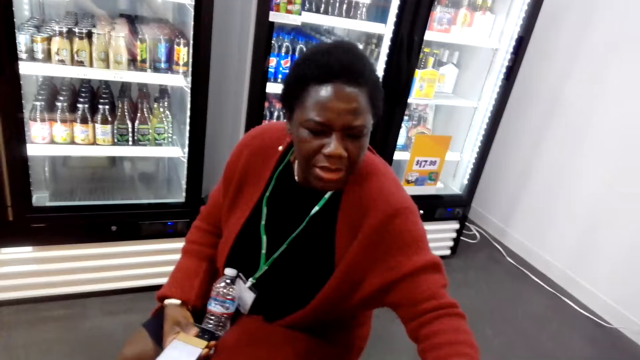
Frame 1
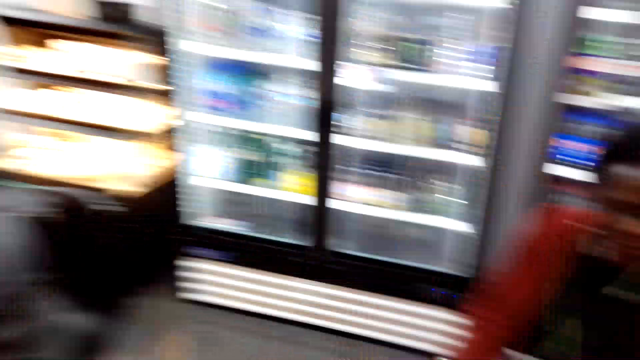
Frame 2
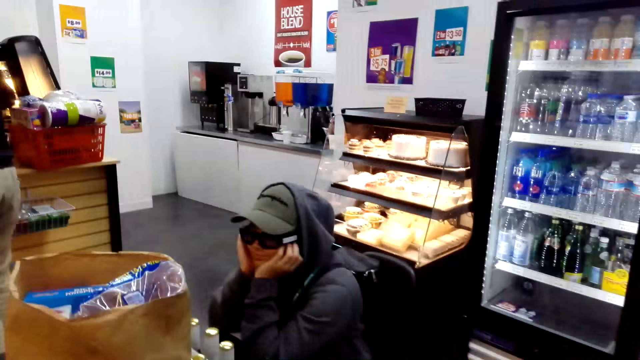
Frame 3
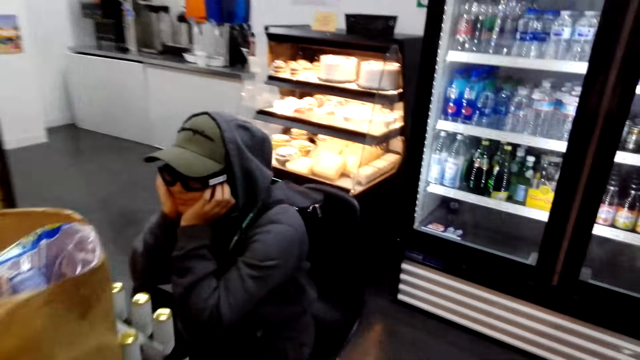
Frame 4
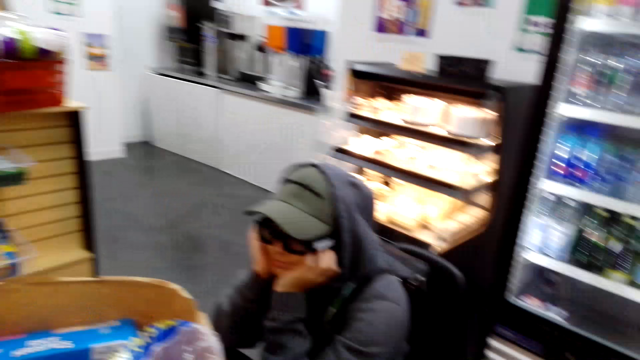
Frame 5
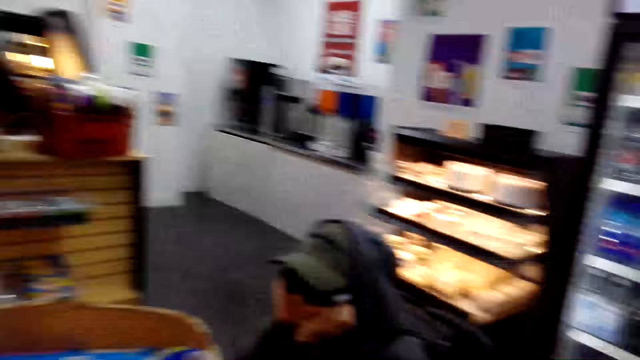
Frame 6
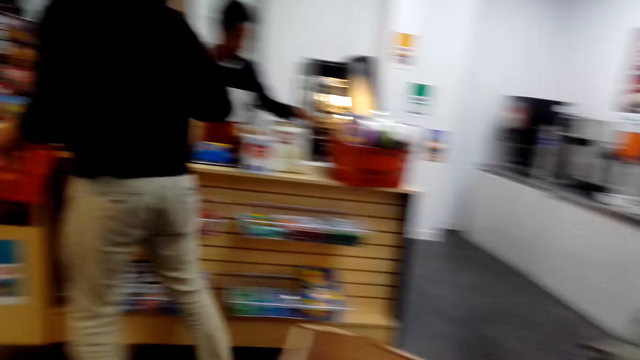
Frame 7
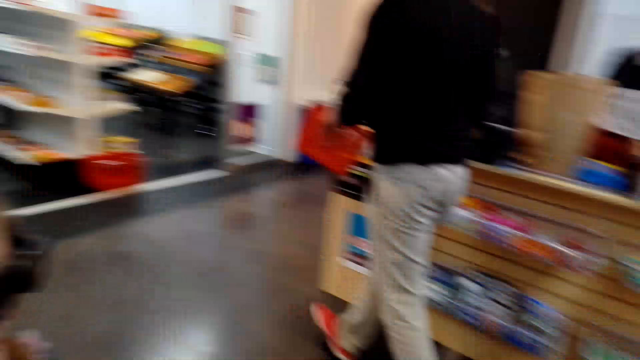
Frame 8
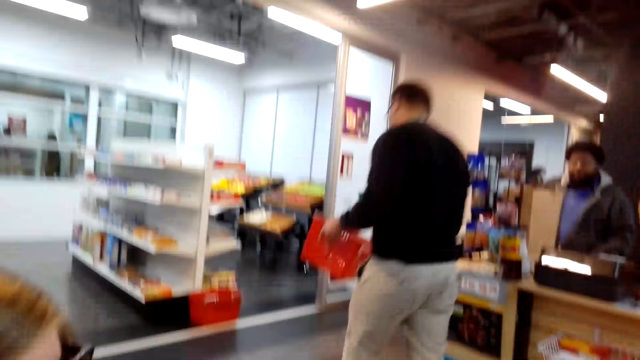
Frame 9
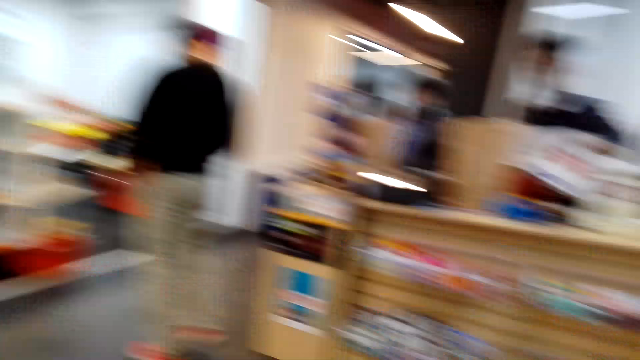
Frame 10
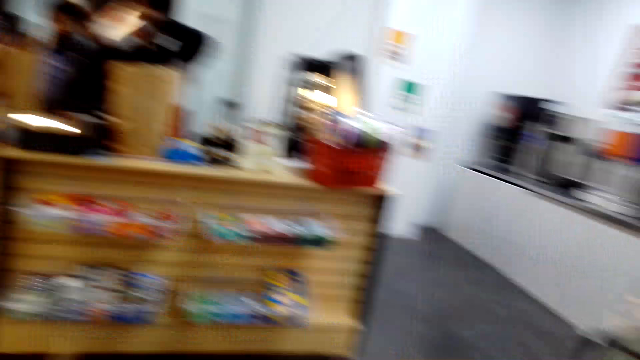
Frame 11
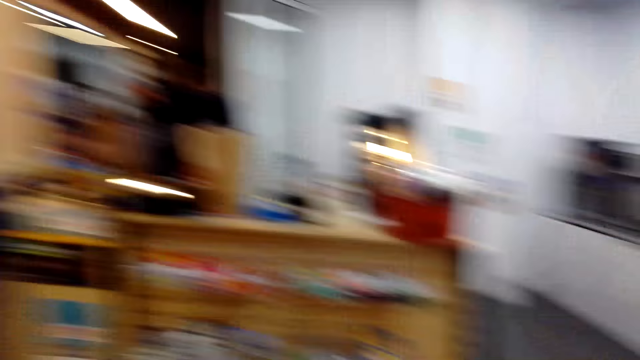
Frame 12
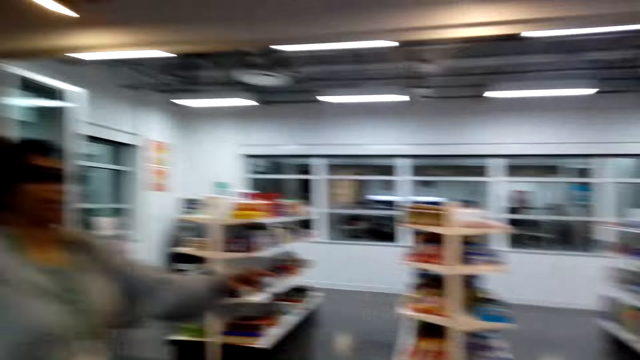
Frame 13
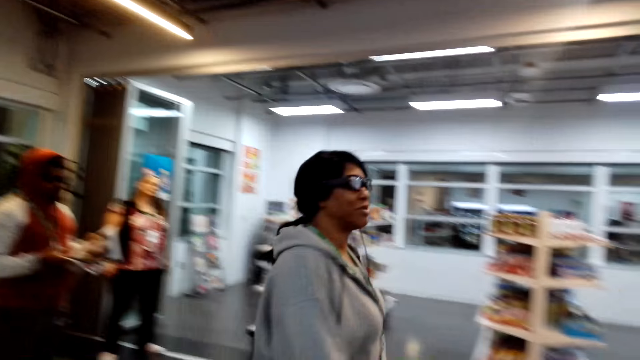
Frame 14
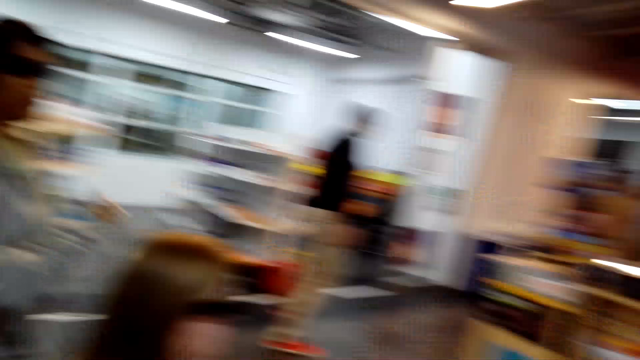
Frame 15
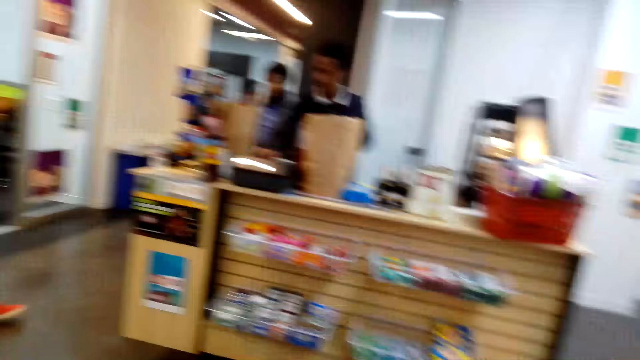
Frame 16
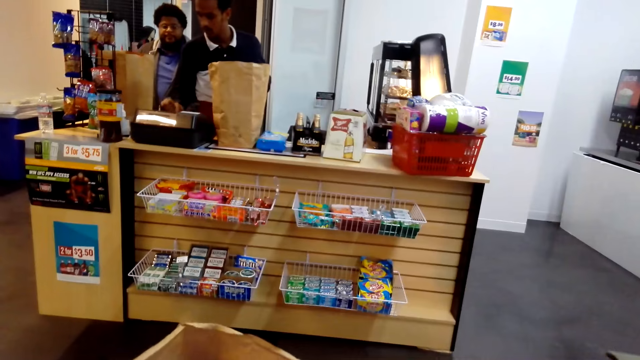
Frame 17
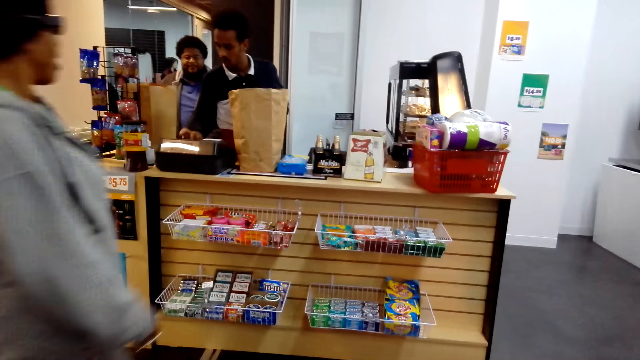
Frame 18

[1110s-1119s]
The camera wearer converses with the woman. They look around the supermarket and walk around the supermarket.

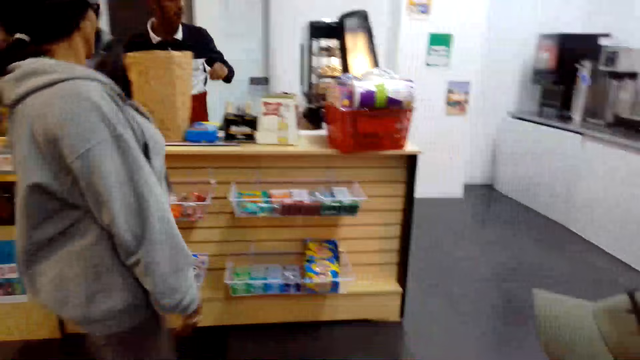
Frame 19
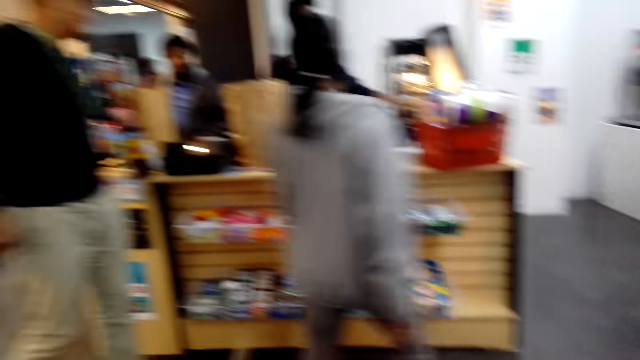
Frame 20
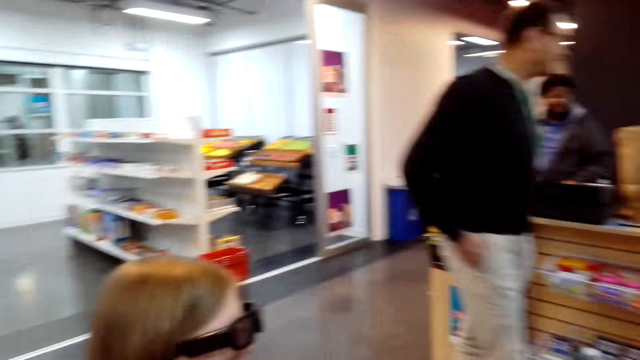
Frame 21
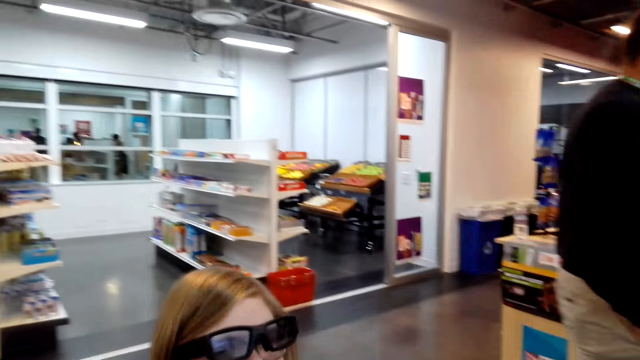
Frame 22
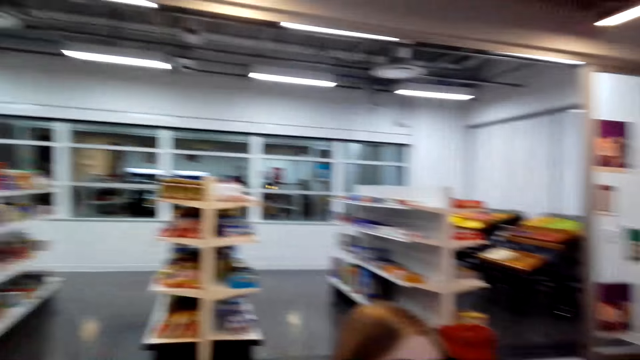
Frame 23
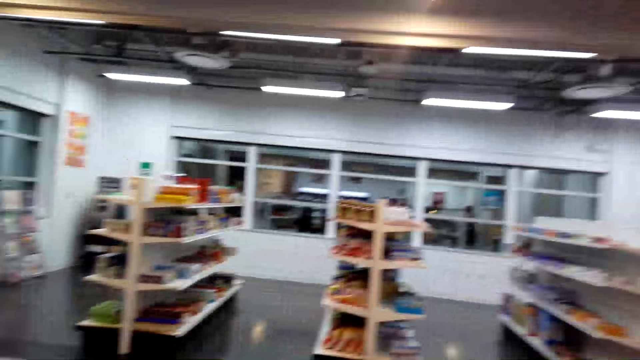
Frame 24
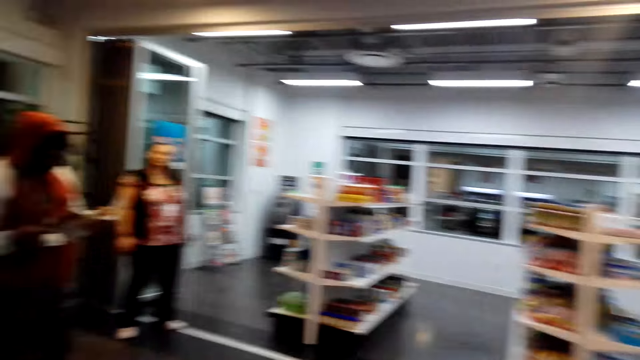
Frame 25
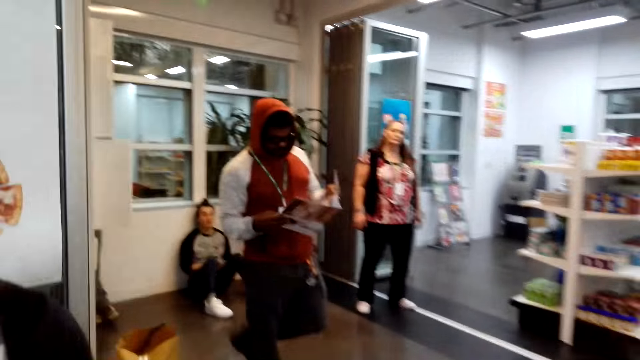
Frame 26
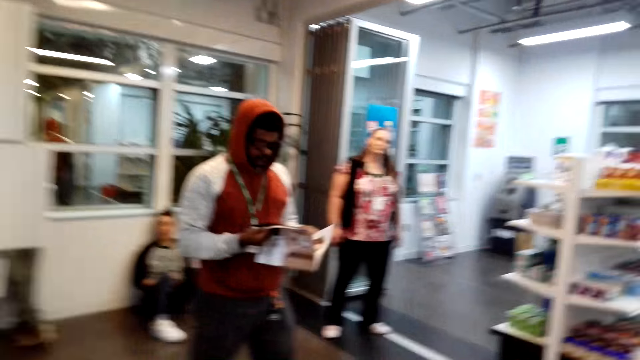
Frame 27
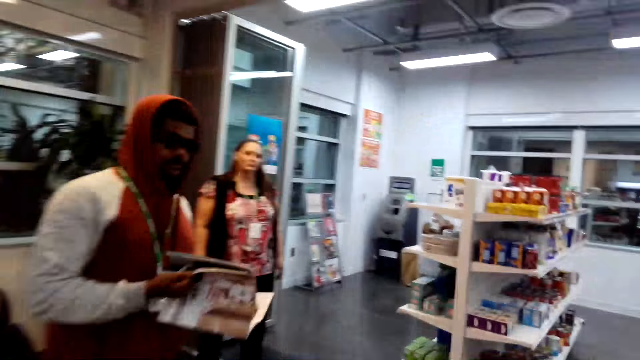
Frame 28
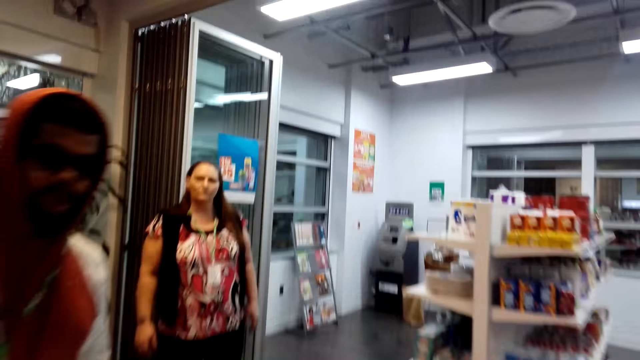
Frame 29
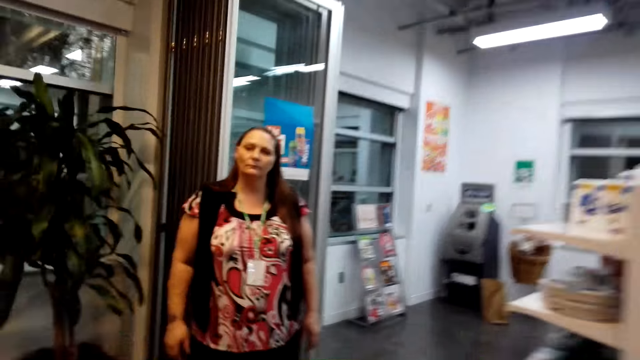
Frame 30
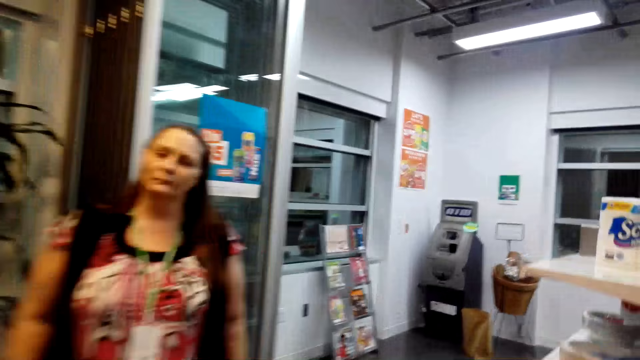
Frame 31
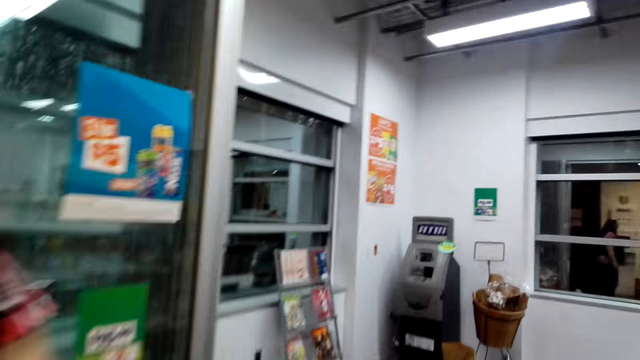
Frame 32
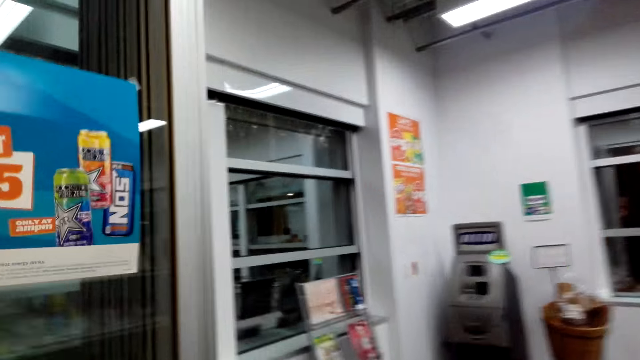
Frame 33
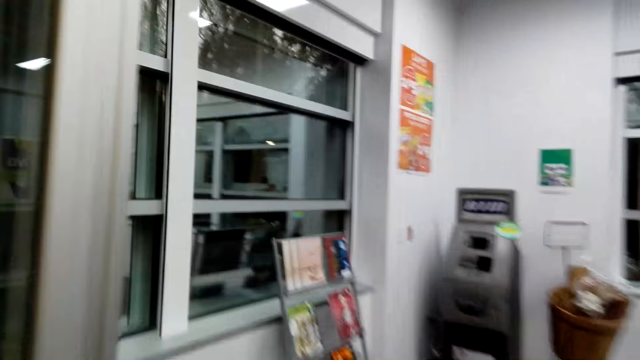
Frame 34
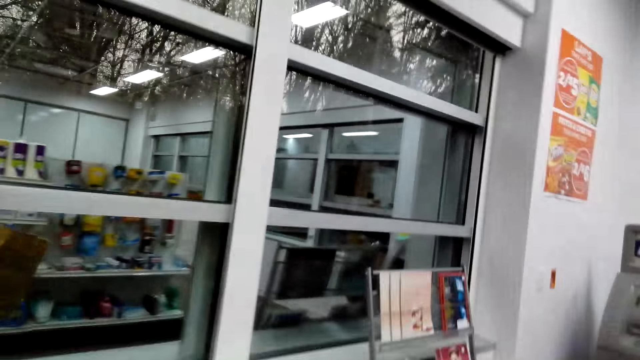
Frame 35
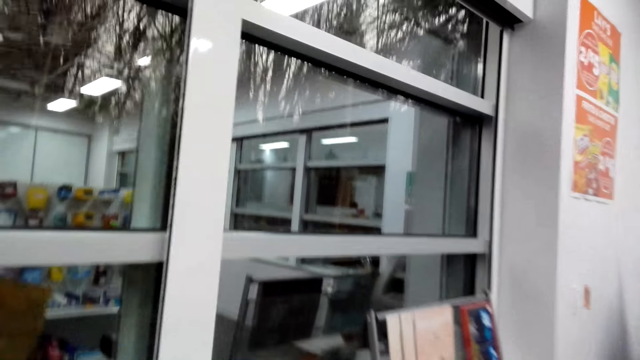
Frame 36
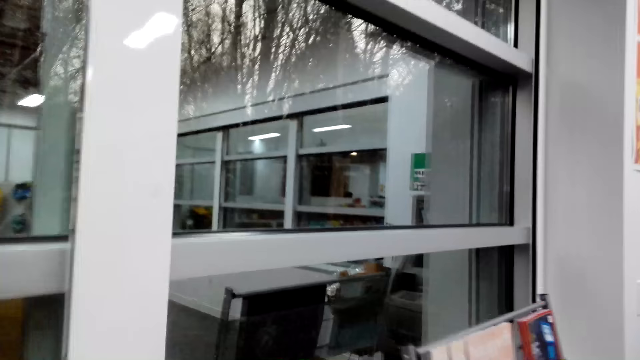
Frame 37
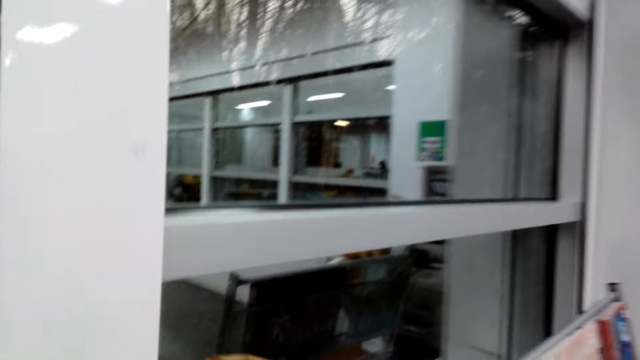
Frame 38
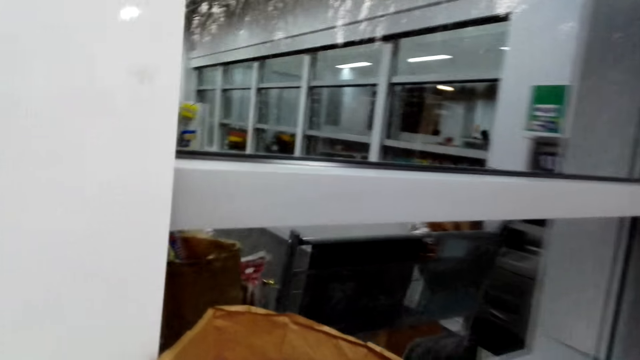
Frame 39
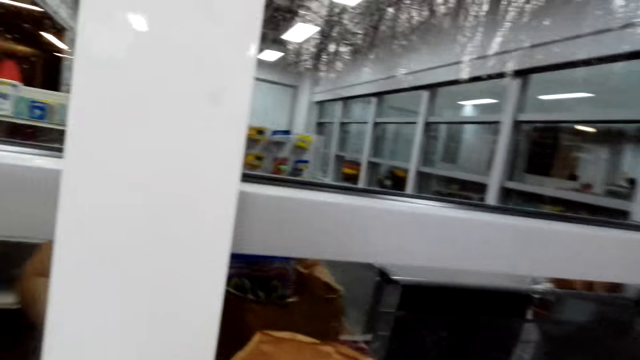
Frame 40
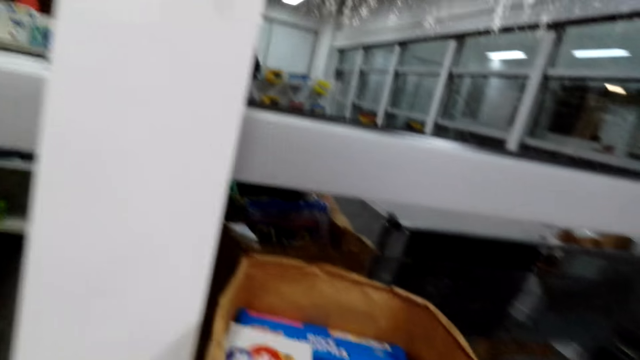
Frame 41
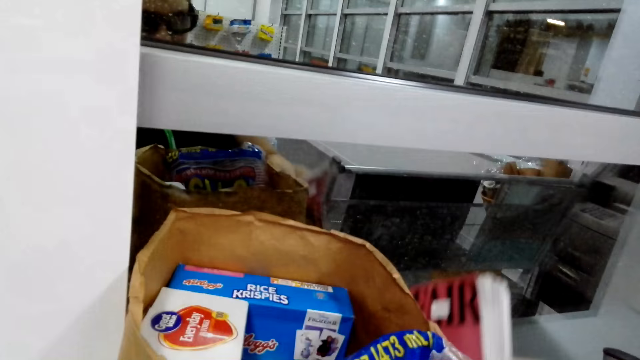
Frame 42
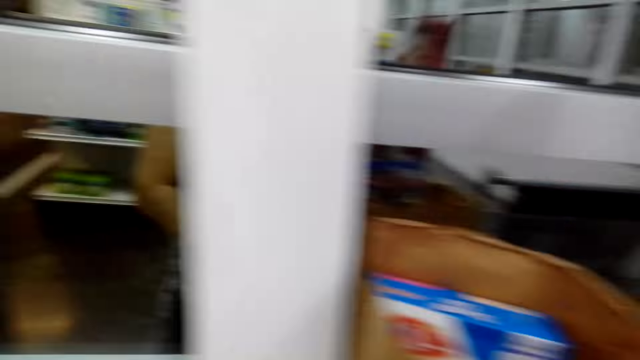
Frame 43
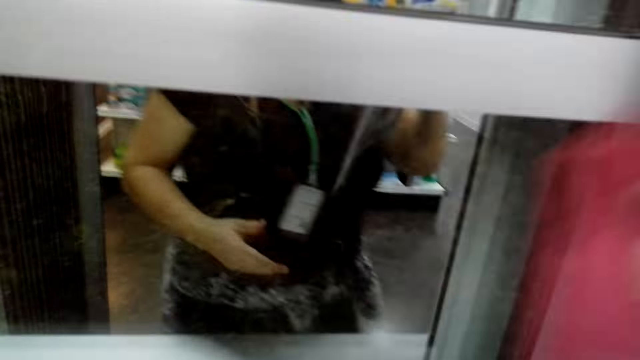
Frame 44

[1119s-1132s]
The camera wearer moves the camera around the mall. They converse with the woman, look around the supermarket, and walk around the supermarket. They pick up the magazine.
